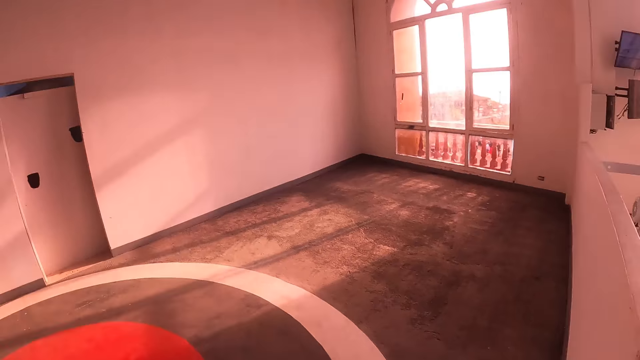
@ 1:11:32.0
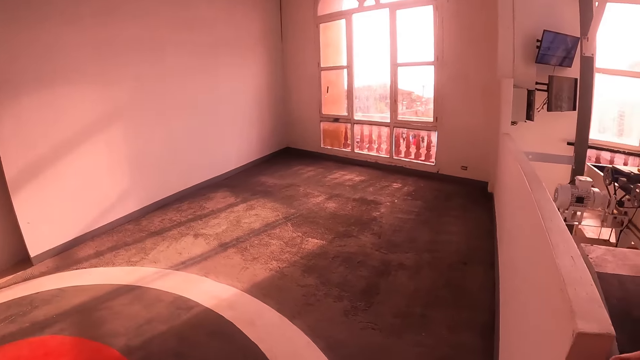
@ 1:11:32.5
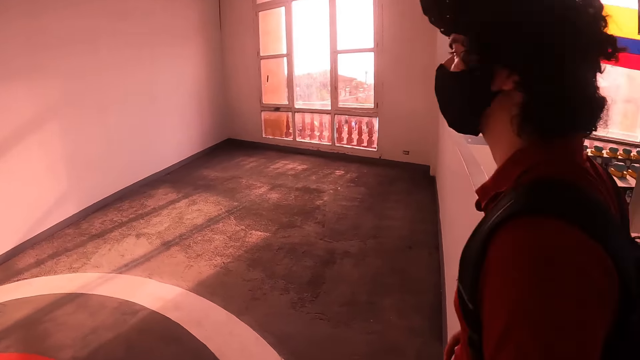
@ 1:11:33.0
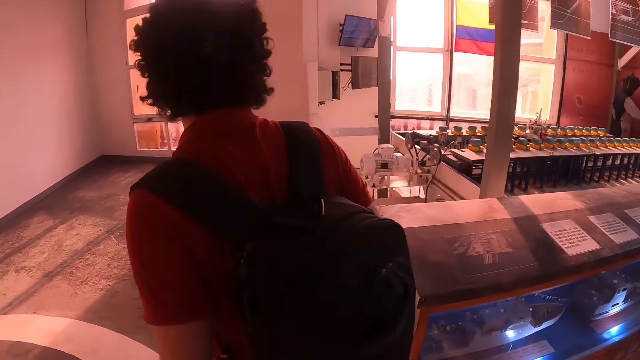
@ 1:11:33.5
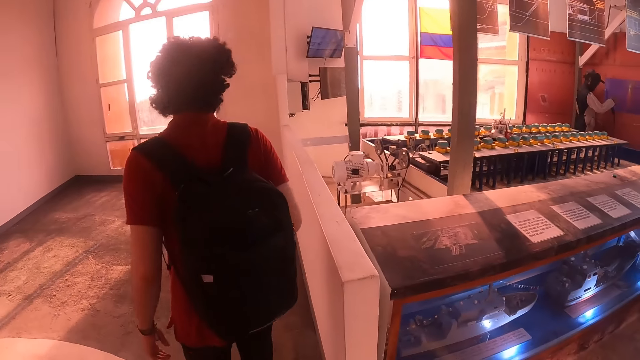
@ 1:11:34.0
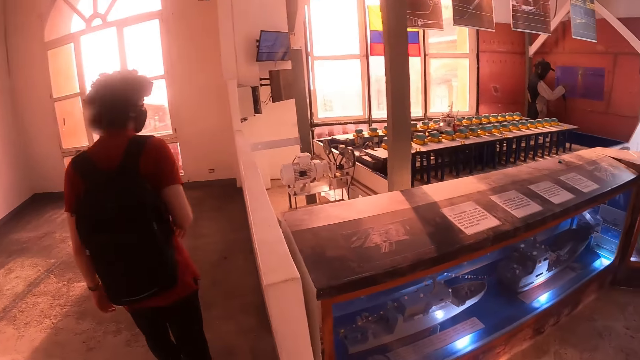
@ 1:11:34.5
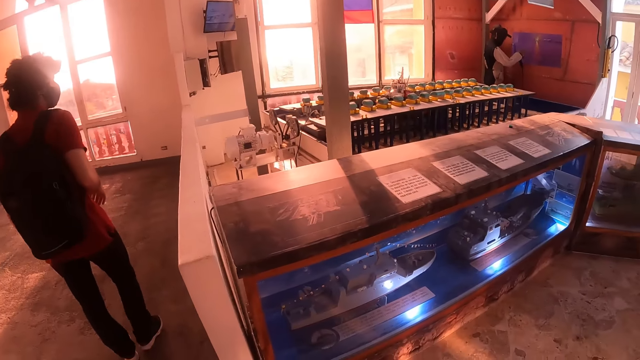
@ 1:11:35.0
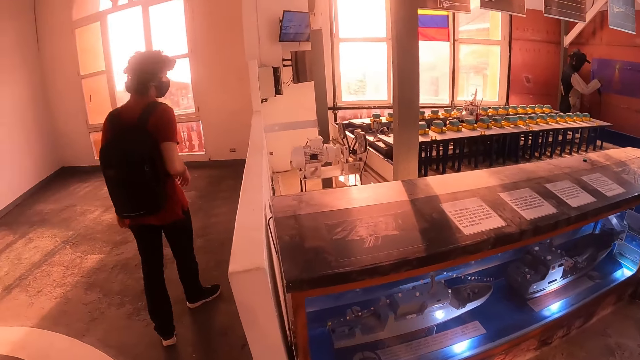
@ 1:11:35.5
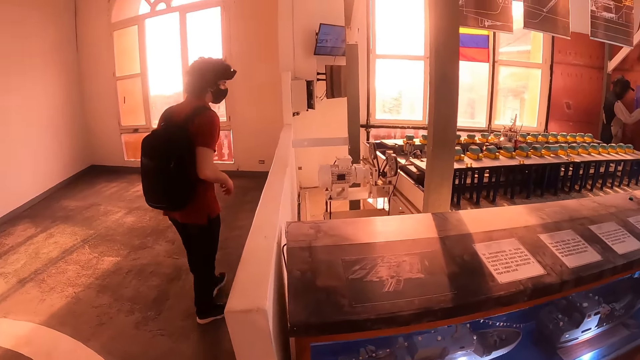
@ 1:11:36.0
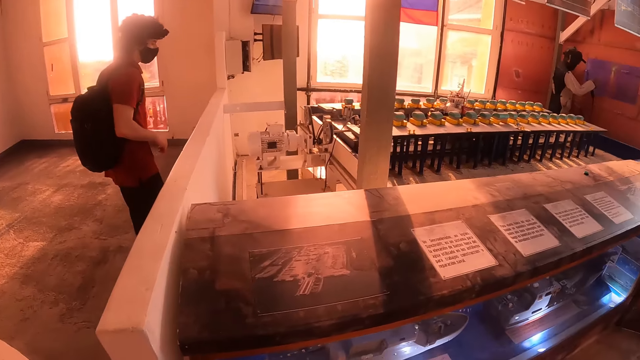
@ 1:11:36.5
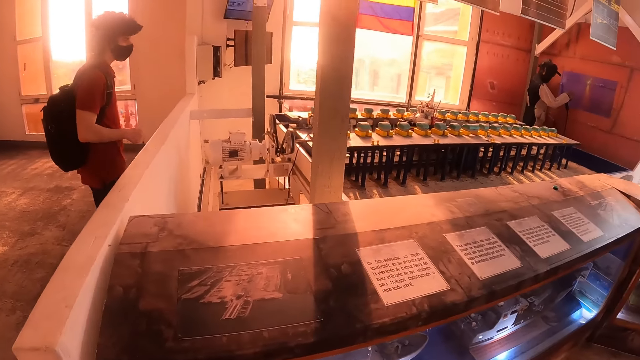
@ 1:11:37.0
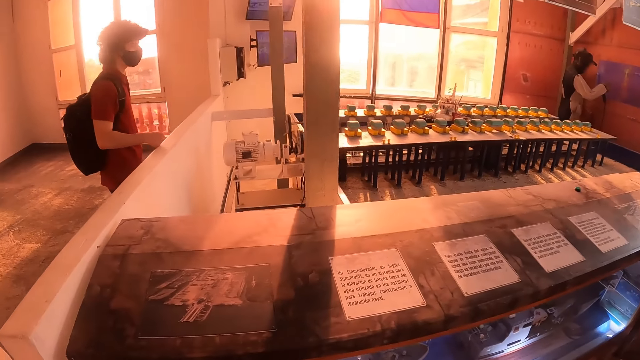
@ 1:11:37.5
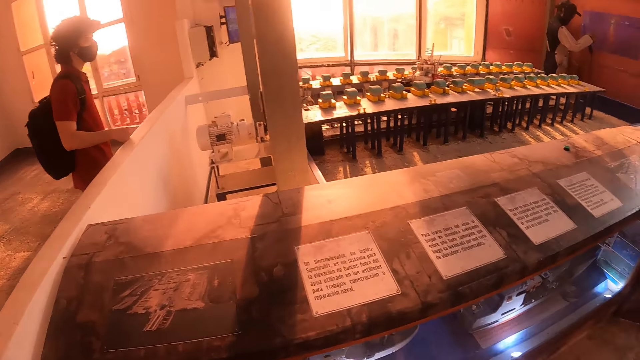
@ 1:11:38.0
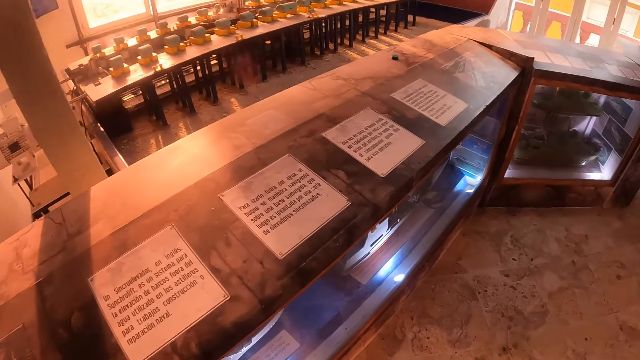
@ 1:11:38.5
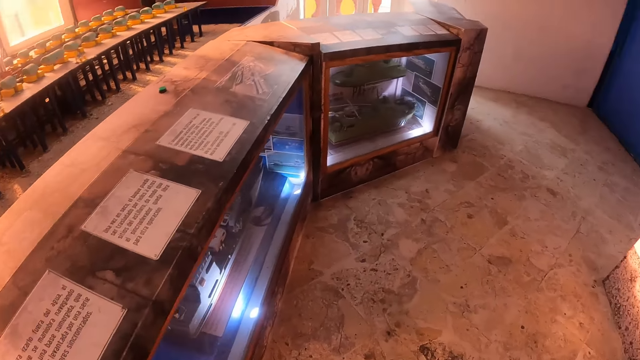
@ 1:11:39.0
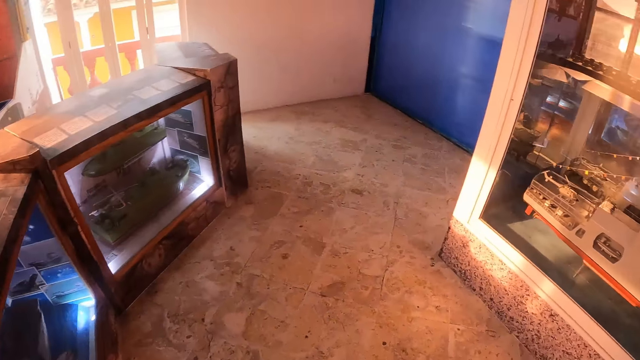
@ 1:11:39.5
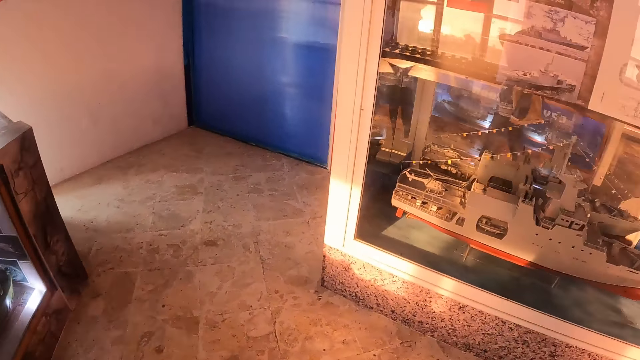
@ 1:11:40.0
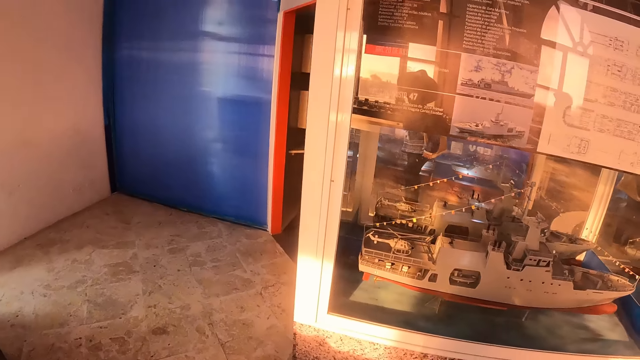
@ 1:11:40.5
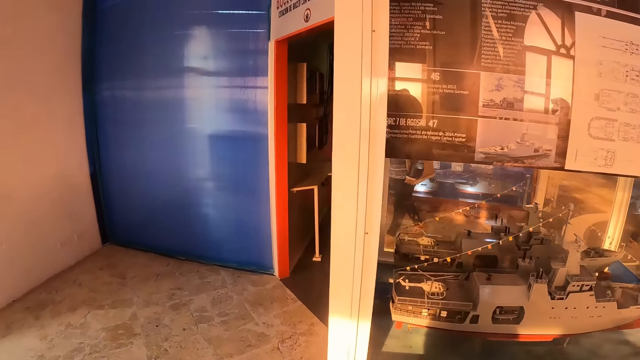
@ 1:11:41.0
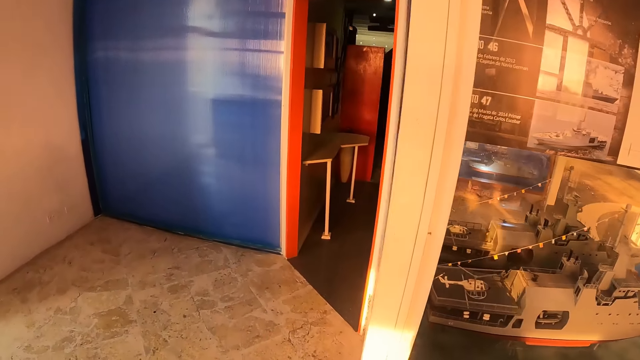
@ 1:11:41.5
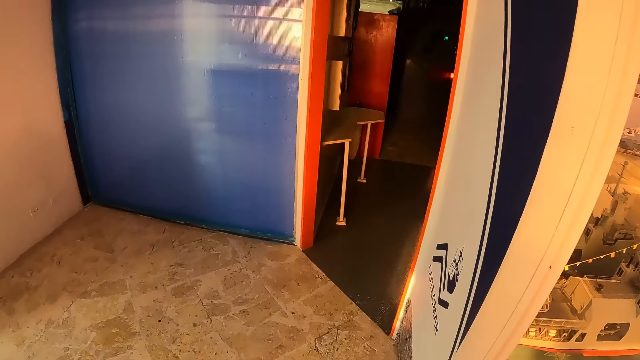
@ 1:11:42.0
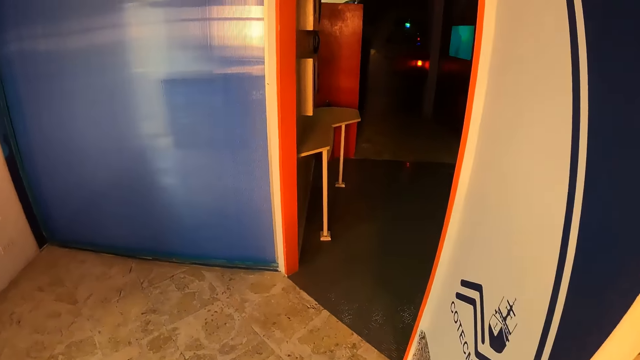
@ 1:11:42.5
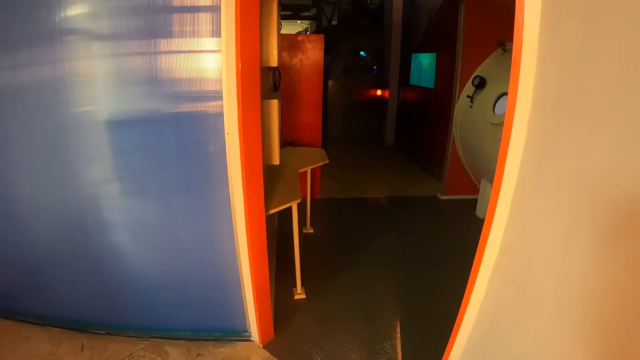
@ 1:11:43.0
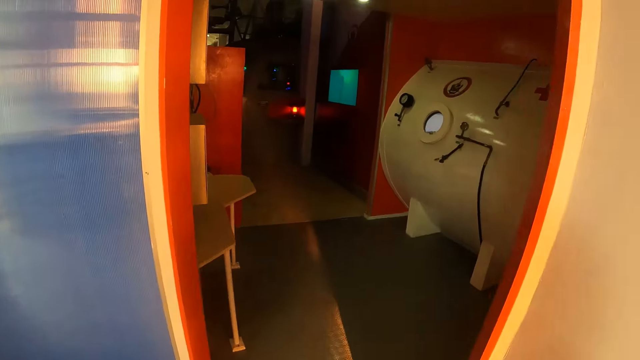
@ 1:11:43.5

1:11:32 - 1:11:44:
A person walks in the room. The person stares at the ship structures. The camera wearer walks in the room.

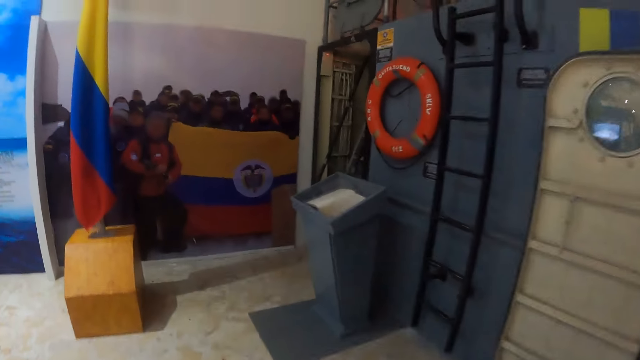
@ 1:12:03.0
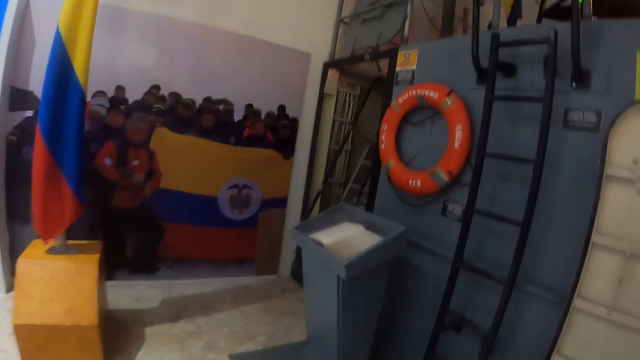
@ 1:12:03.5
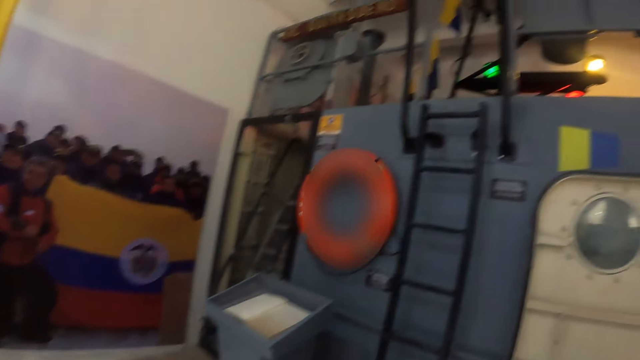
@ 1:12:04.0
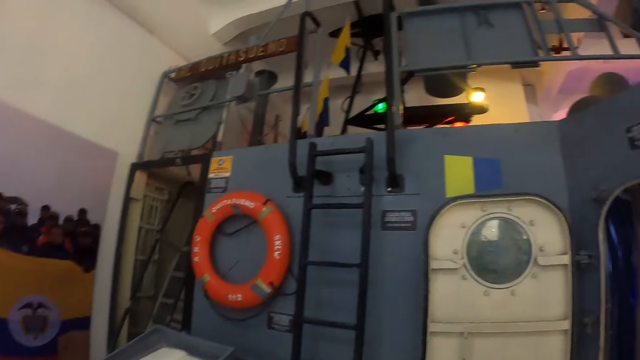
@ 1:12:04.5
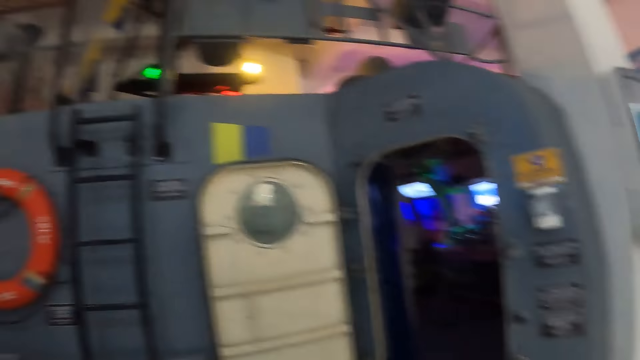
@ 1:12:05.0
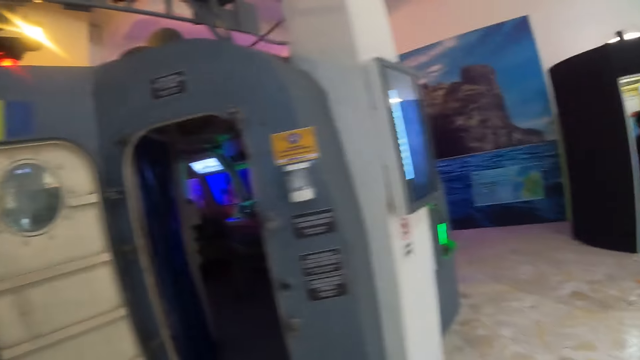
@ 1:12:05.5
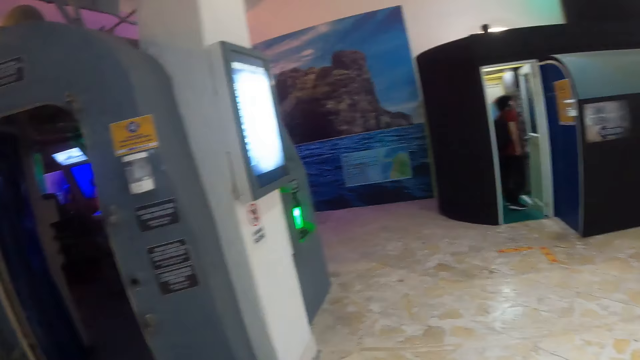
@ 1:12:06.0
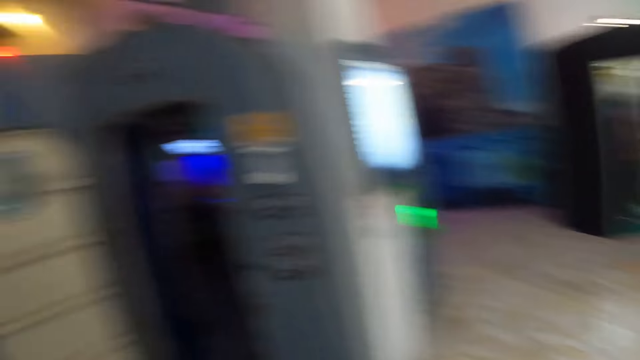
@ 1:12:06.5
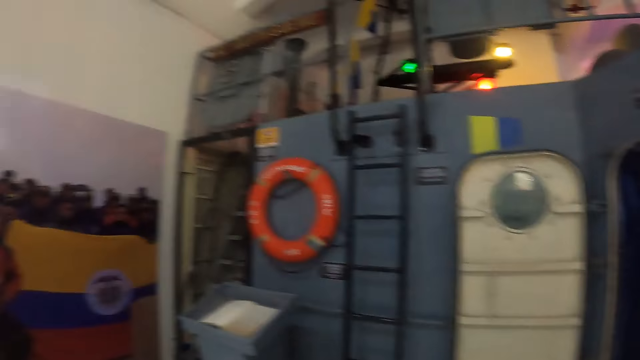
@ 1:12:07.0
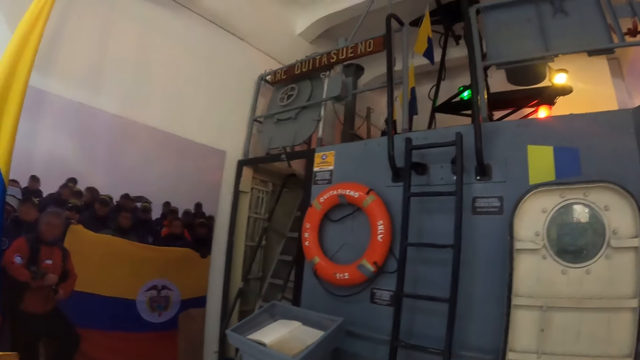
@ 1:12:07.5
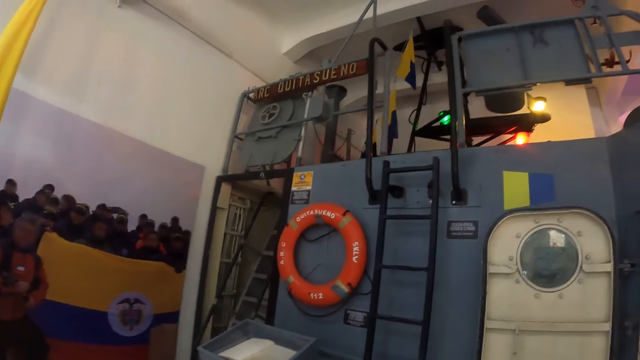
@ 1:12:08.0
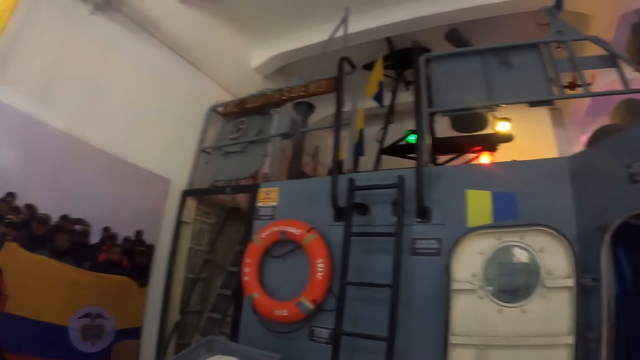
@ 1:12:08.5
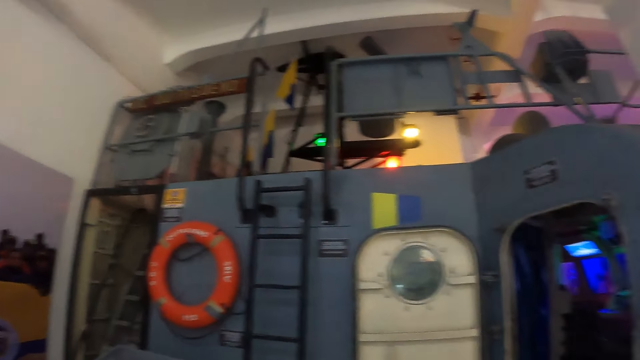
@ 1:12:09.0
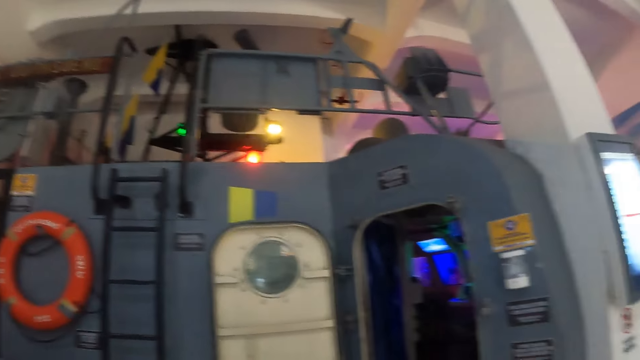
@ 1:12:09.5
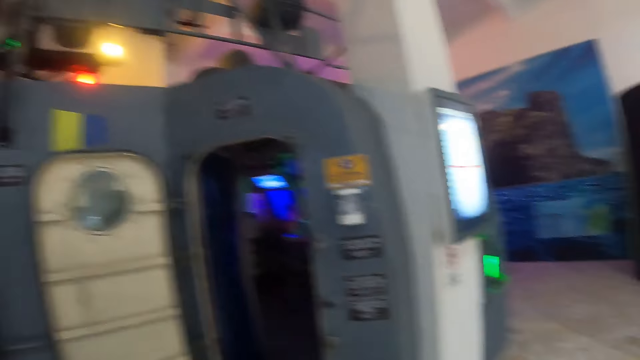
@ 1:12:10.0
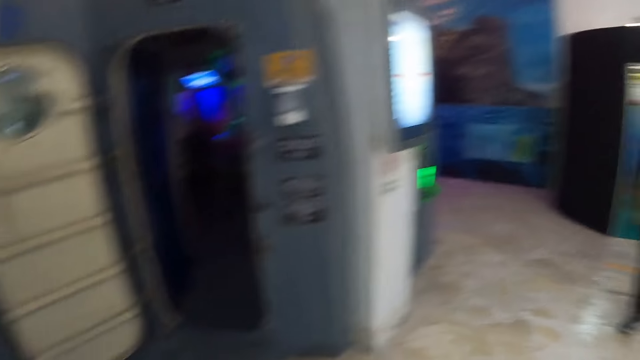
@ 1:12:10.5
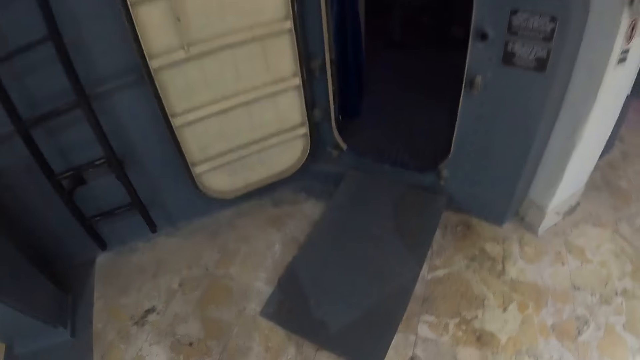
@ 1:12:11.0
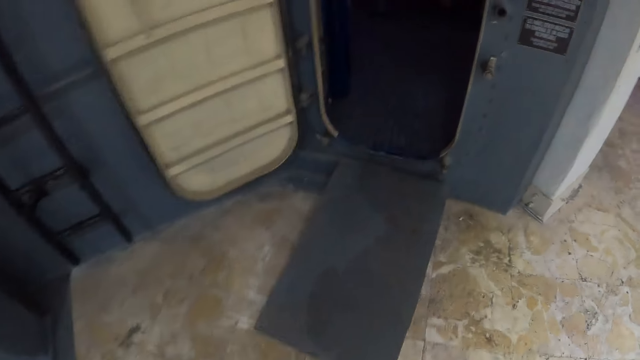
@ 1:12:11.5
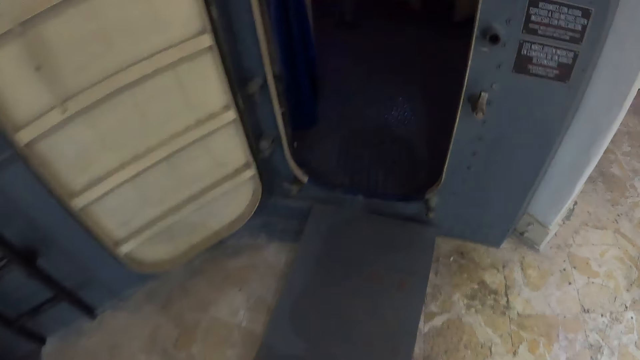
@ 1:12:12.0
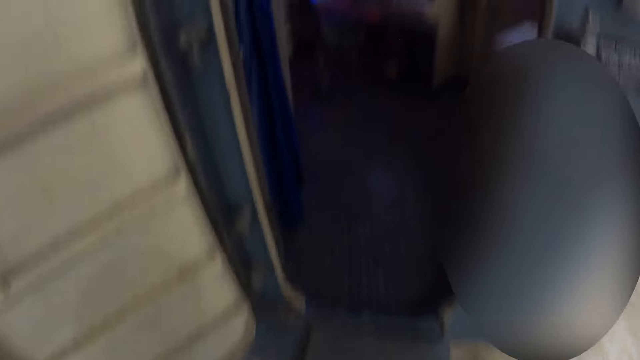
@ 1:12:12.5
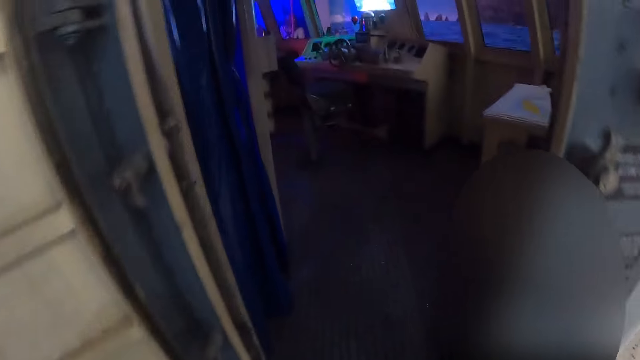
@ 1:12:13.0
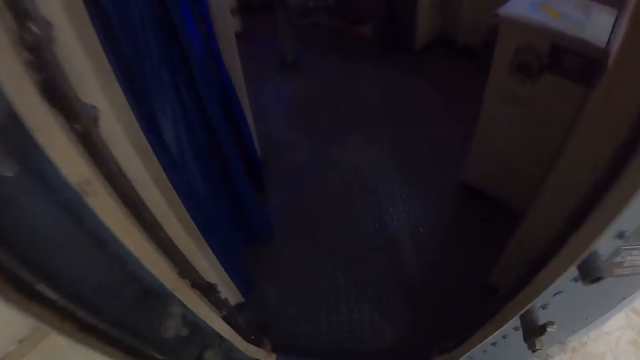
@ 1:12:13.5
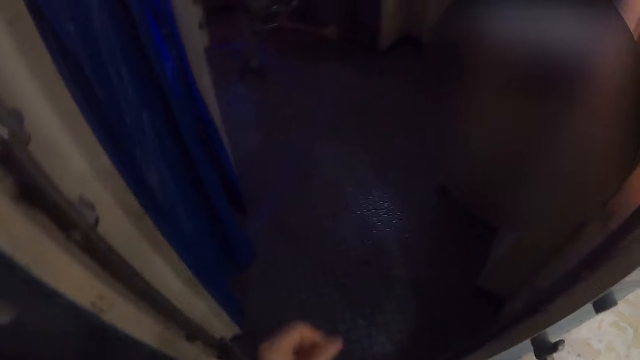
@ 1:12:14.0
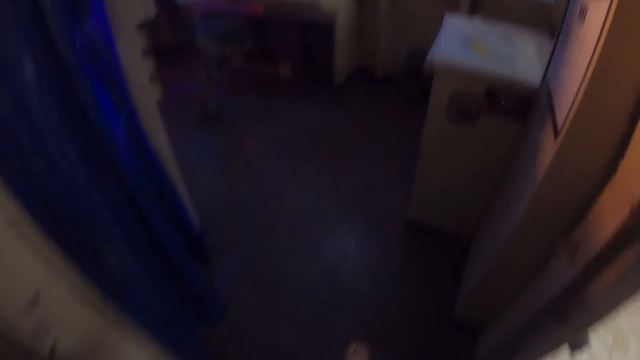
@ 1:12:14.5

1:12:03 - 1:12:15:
The camera wearer looks around the room. They walk in a bridge room.
